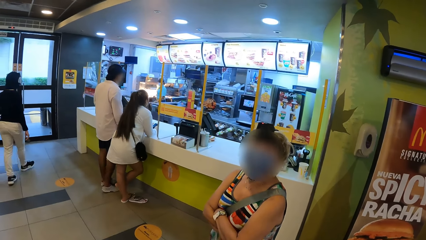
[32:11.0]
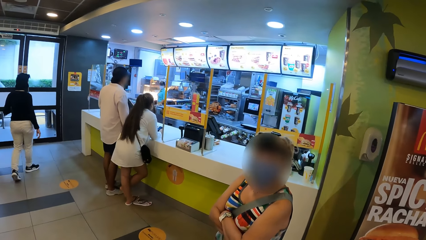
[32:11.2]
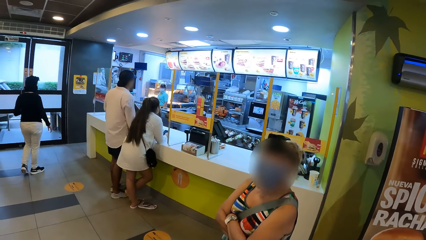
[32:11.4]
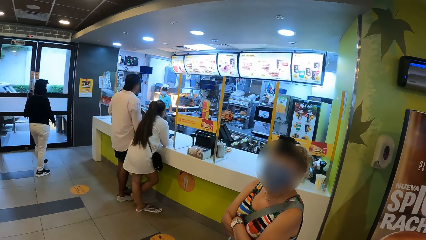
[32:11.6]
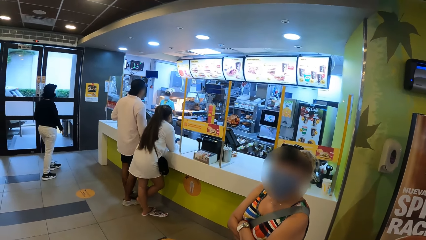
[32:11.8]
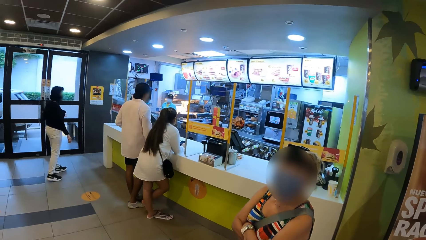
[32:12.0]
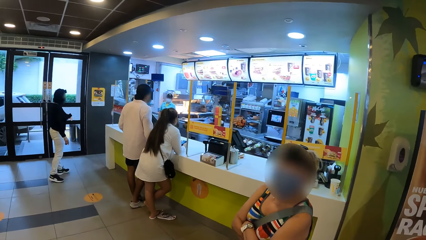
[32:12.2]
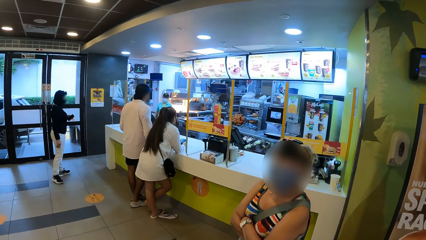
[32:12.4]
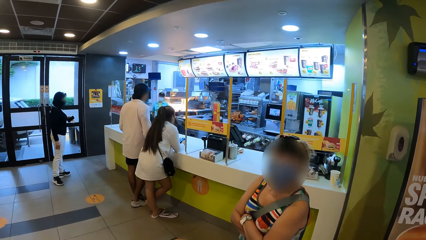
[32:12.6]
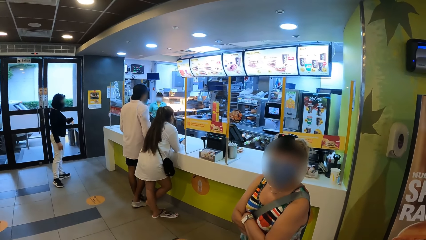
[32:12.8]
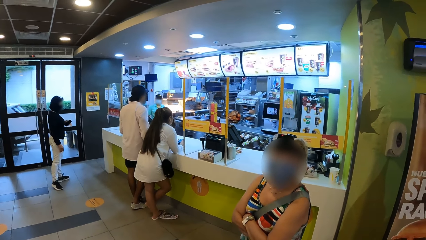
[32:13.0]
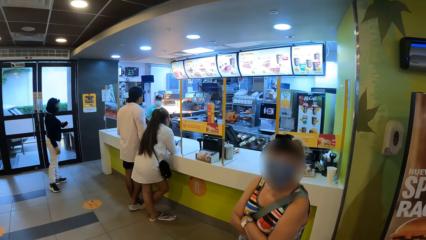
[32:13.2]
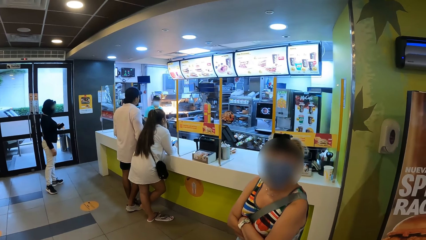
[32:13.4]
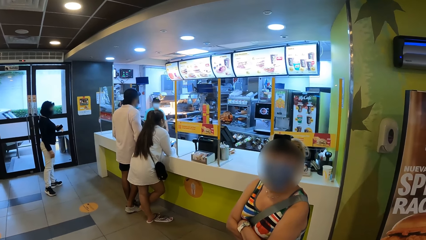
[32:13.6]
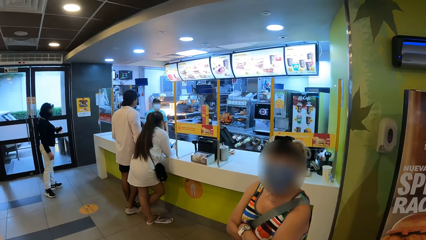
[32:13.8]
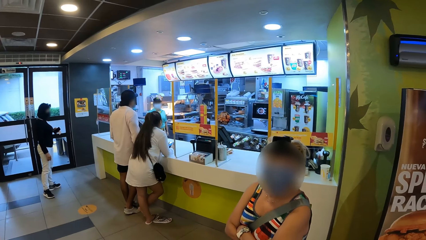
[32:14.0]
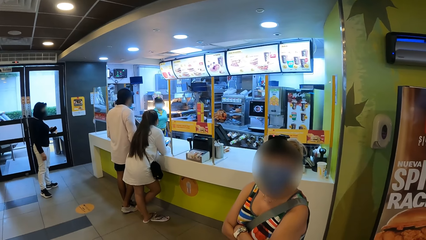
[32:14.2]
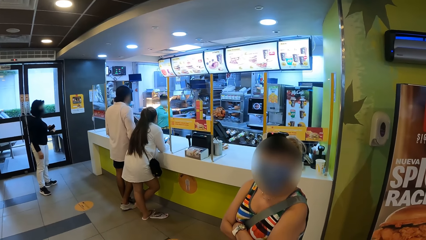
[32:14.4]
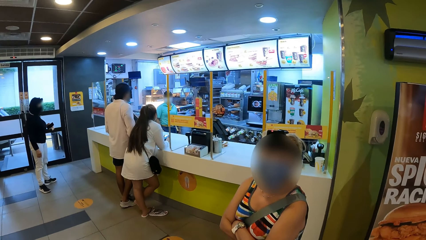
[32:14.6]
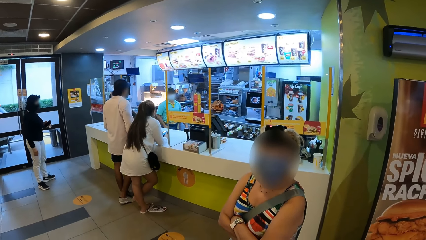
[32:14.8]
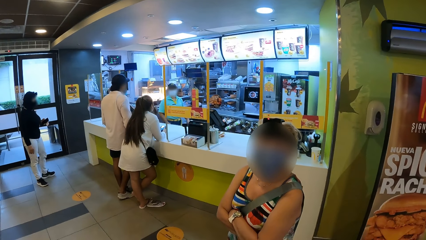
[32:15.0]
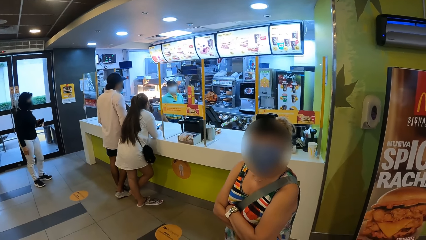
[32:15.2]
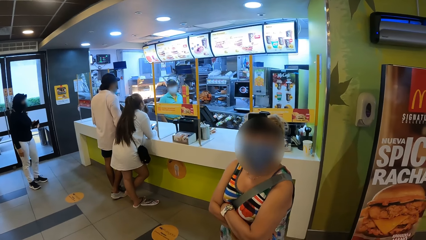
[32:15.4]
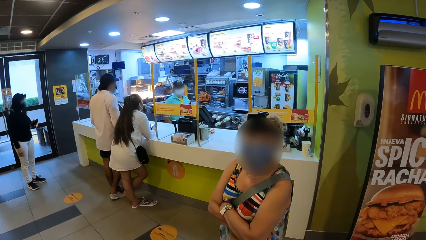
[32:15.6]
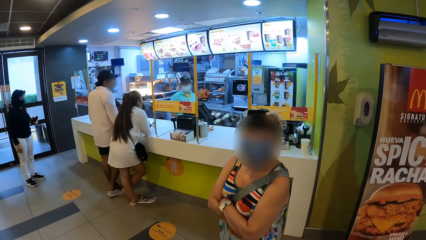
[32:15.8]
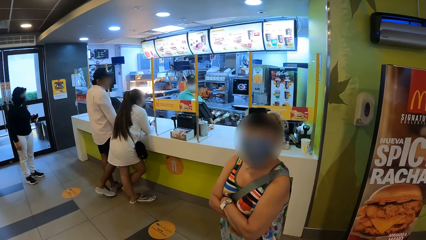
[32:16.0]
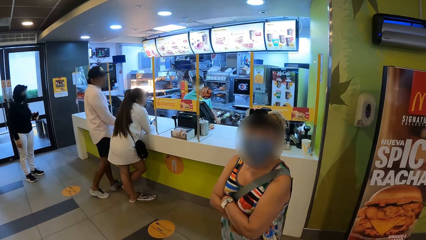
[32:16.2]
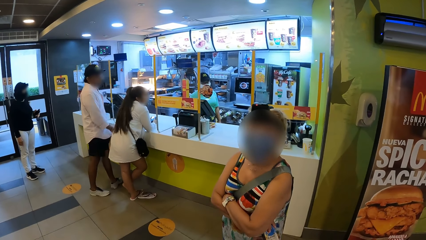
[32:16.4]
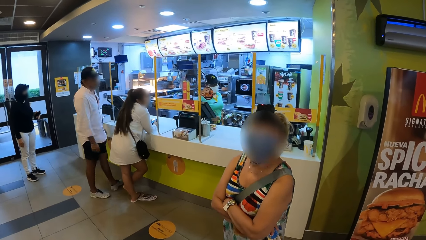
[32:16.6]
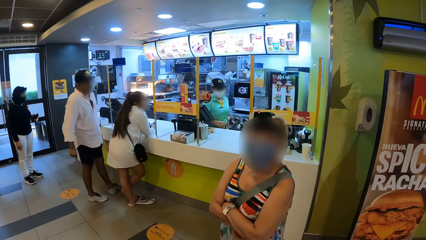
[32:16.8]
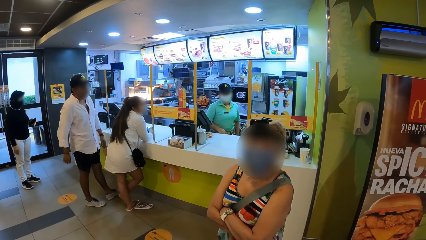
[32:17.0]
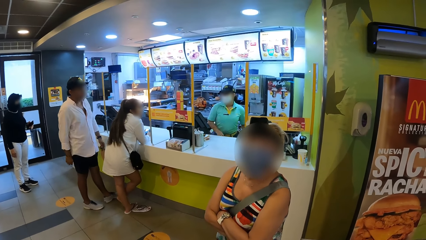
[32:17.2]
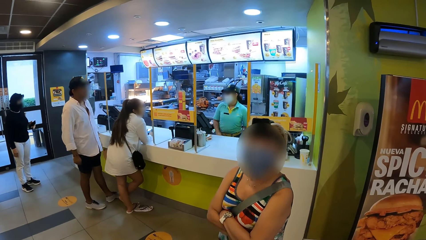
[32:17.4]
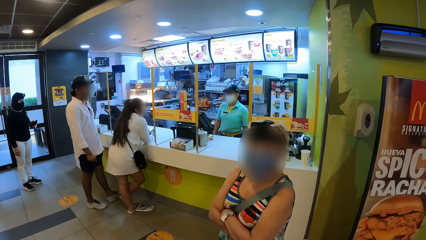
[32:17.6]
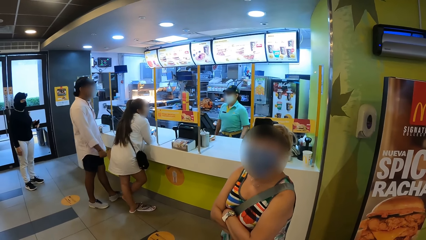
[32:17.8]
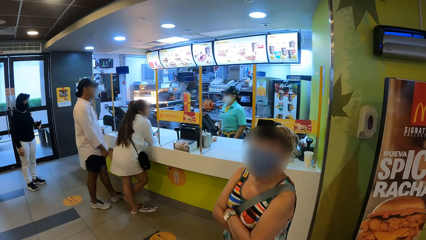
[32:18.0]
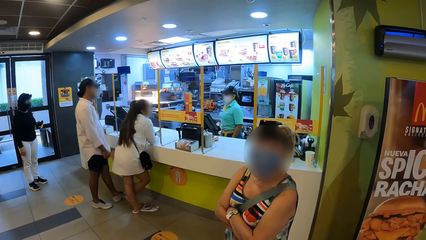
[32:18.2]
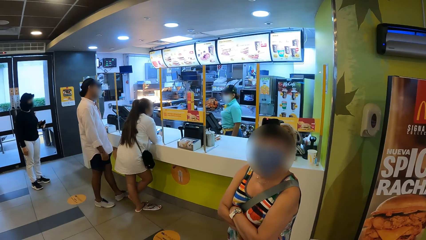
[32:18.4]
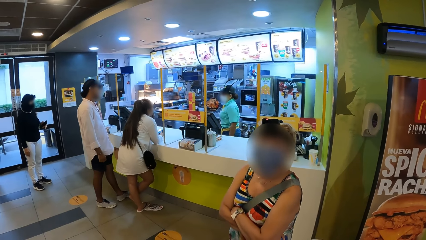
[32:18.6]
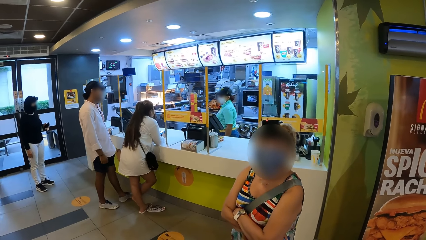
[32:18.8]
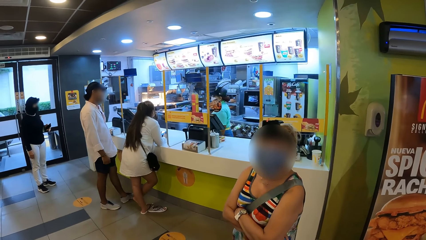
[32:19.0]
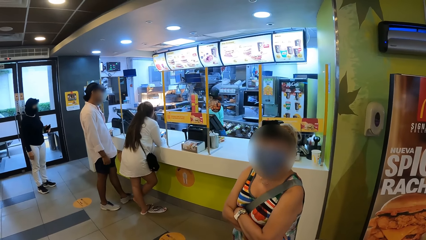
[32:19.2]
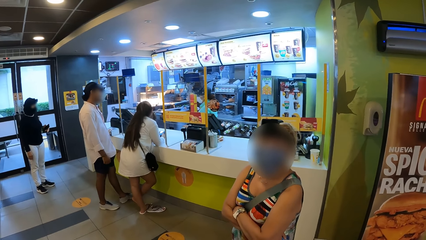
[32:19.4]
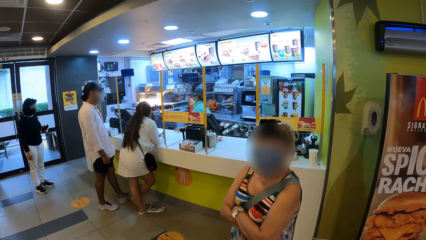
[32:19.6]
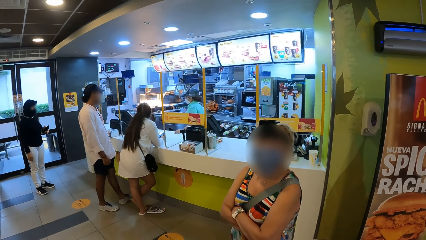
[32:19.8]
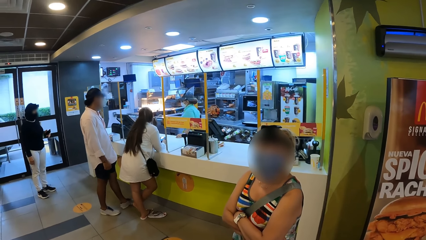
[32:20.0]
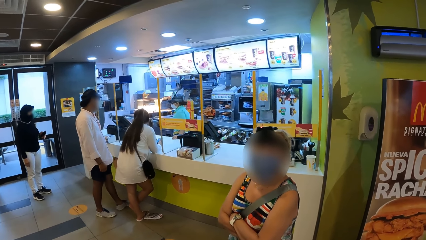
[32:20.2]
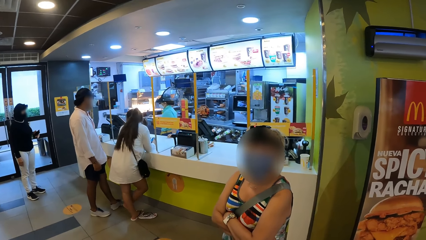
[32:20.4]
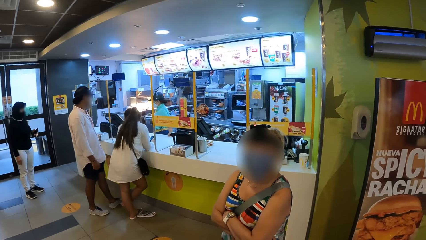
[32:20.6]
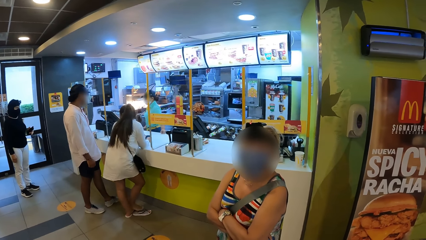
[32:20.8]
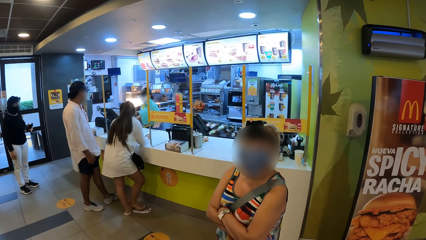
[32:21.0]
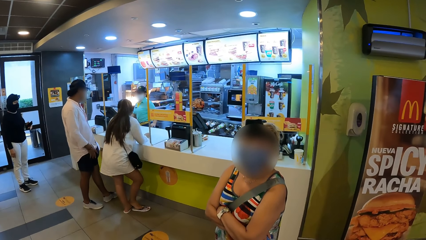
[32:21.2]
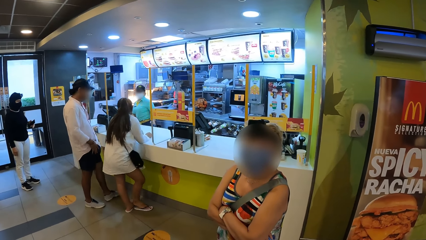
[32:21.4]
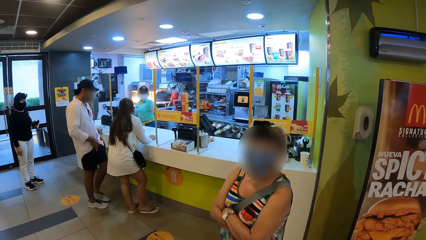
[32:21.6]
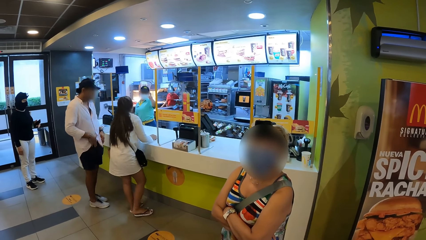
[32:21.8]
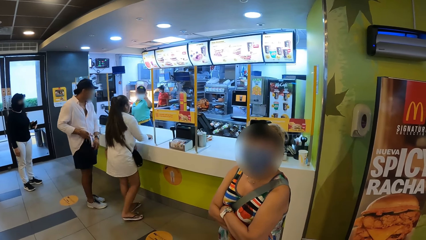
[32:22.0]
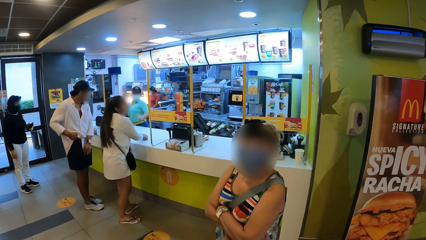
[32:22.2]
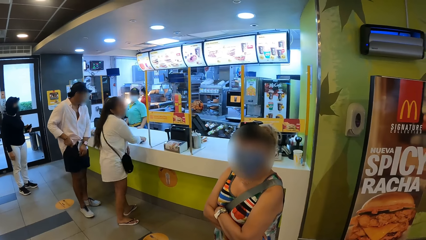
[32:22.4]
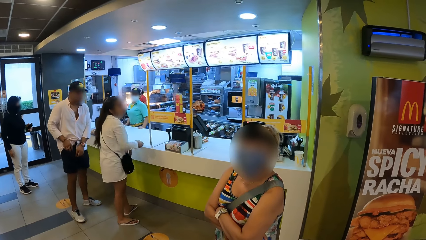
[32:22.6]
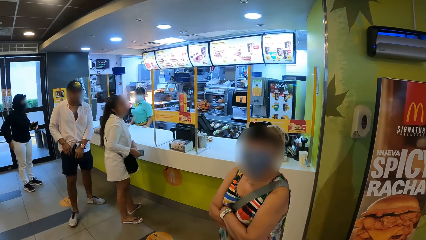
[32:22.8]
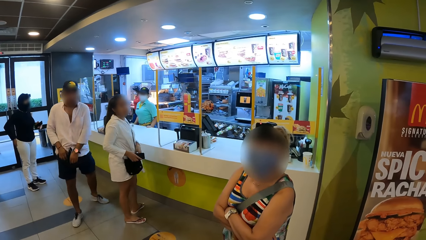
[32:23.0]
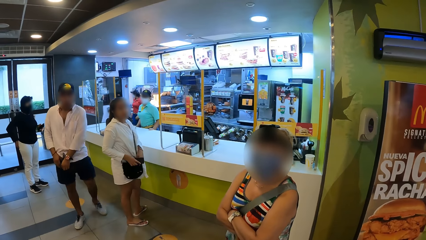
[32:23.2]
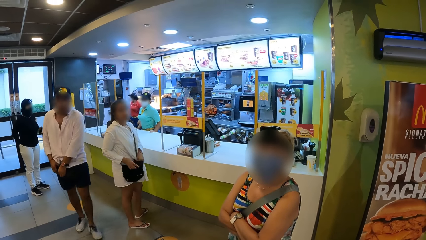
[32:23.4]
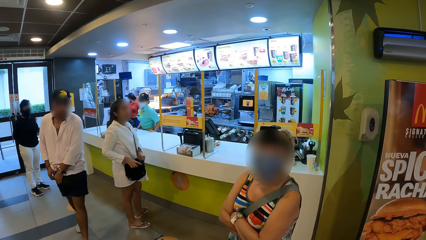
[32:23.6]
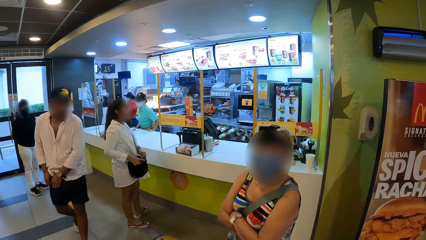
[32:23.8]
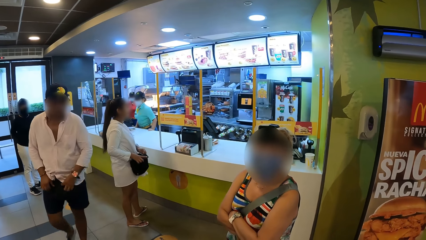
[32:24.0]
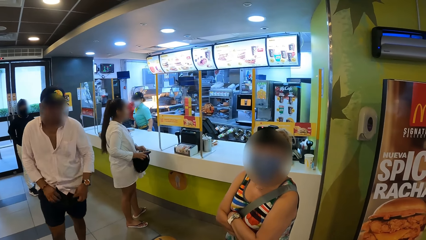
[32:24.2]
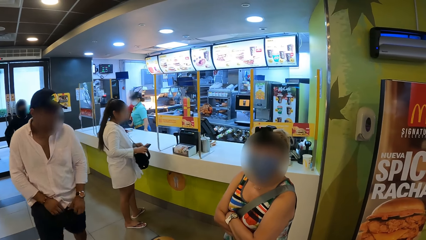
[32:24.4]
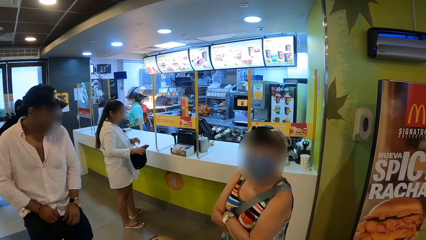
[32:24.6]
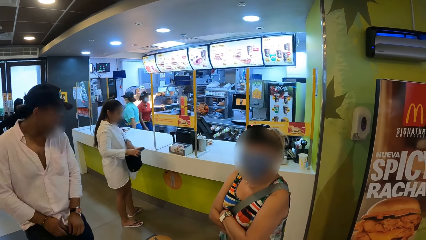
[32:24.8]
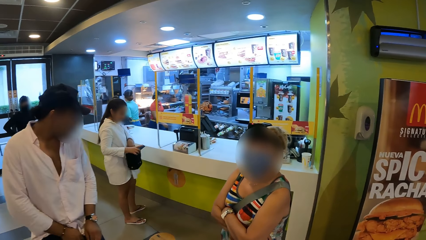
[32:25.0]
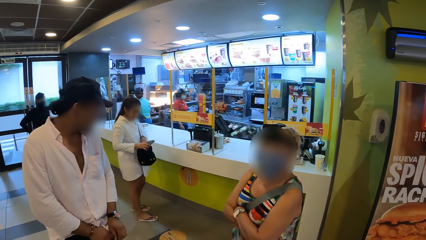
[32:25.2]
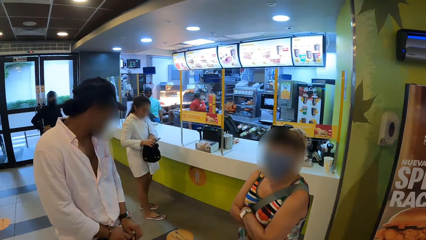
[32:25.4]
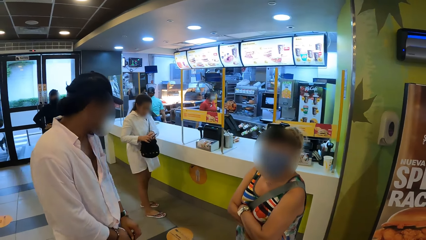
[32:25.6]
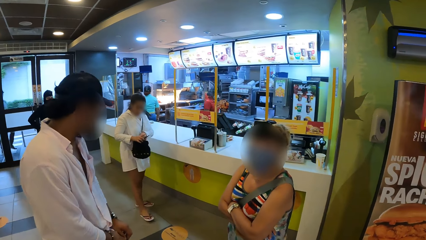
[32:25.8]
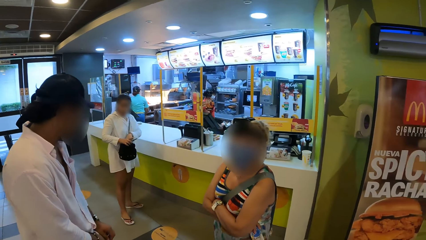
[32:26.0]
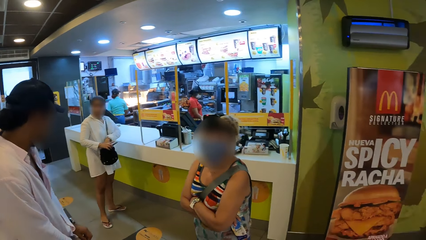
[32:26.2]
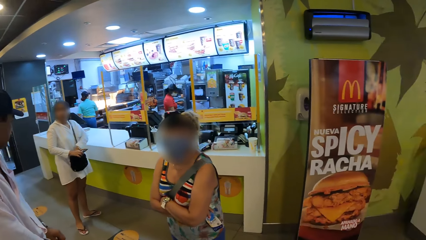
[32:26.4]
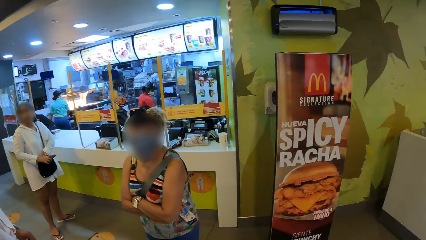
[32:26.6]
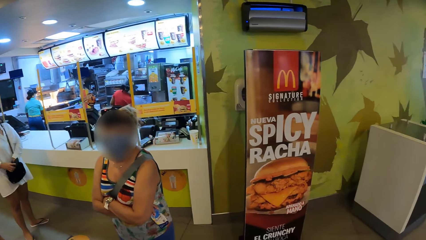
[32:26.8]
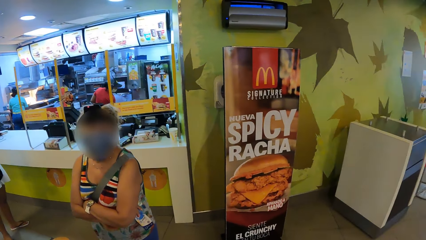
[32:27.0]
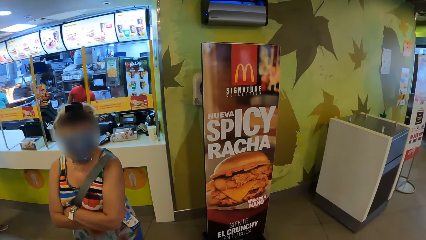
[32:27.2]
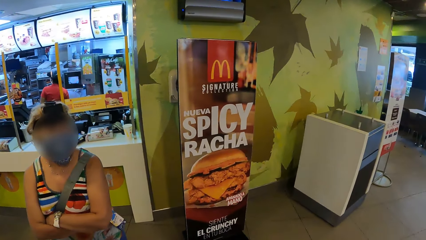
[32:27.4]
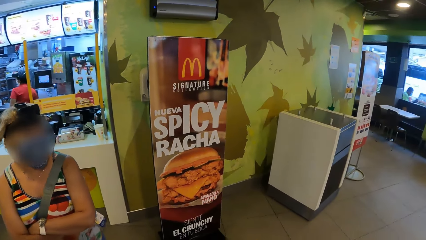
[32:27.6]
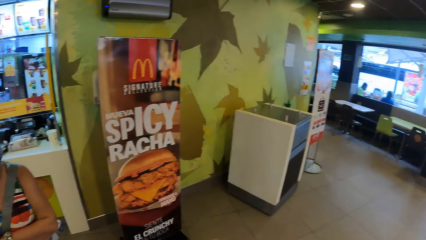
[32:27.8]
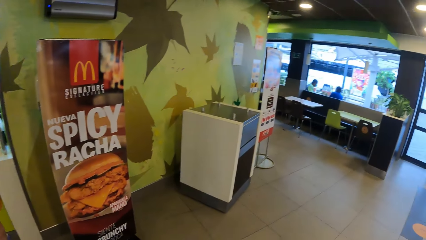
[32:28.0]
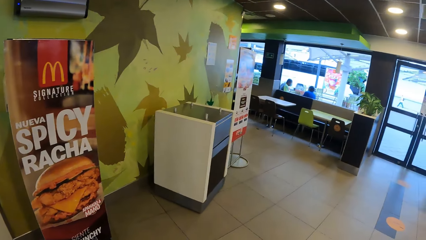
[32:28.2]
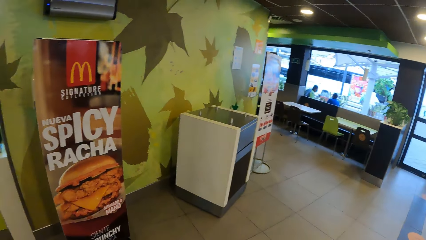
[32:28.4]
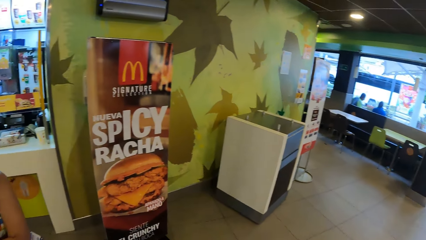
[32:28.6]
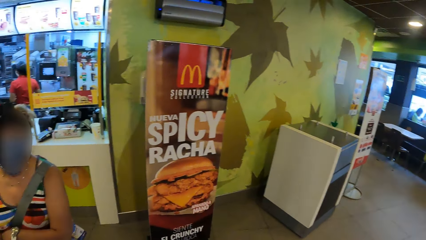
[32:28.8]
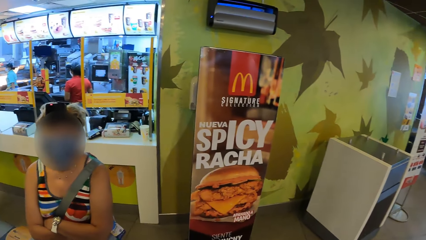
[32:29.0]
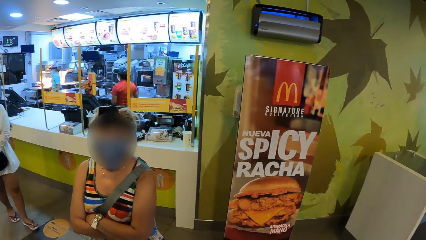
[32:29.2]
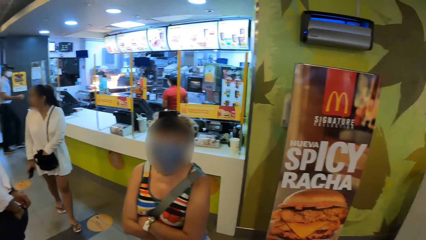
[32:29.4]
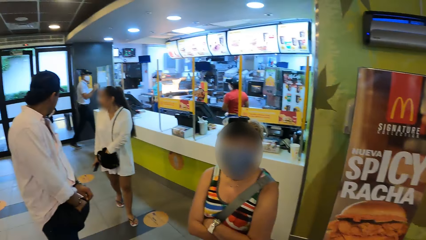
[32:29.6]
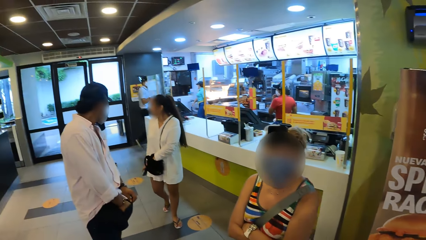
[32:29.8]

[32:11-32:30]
A person walks round the room. Another person talks to the camera wearer. A third person walks around the shop. Another person looks at her bag. The camera wearer looks around the shop.
